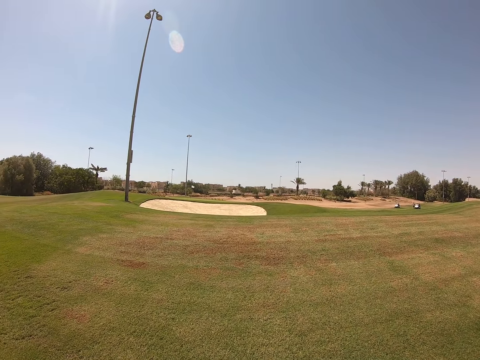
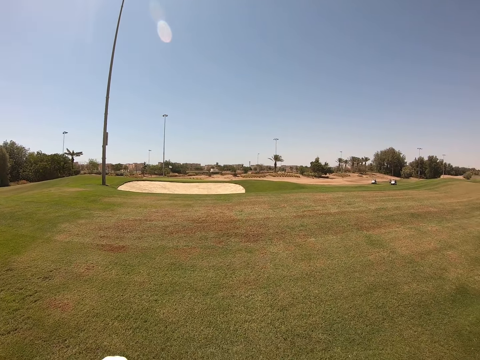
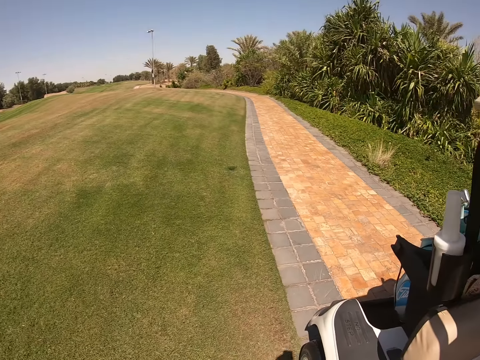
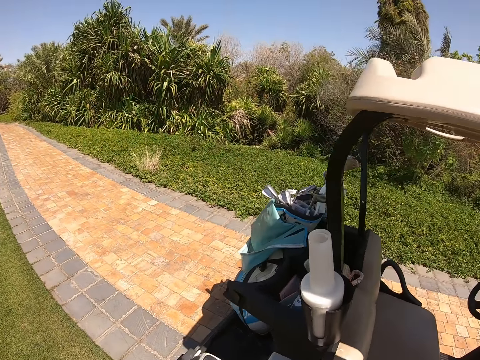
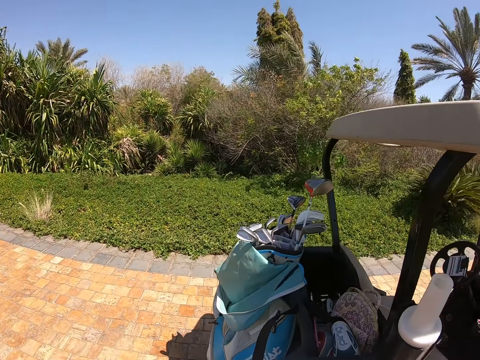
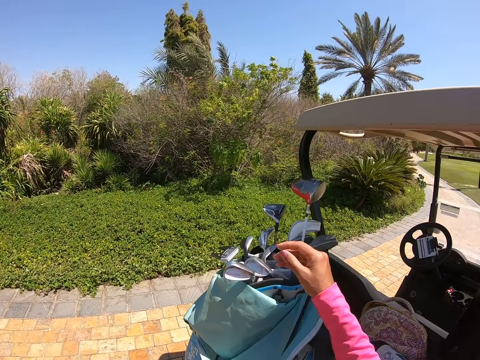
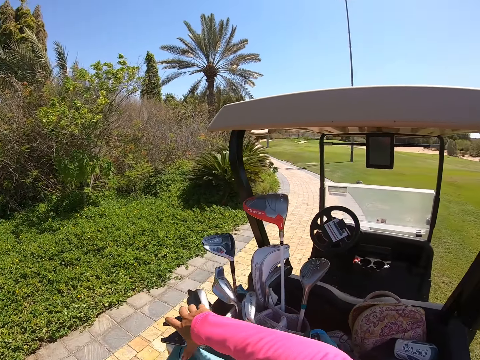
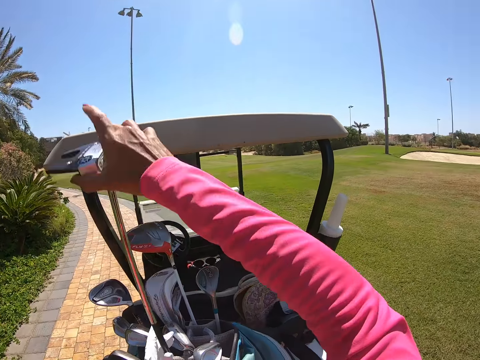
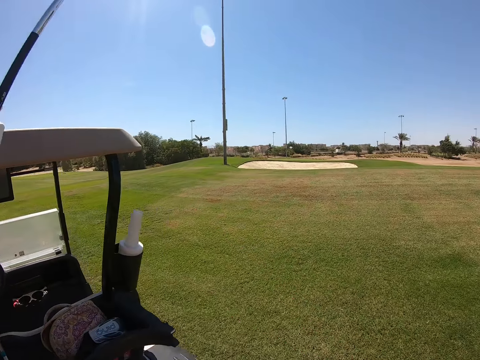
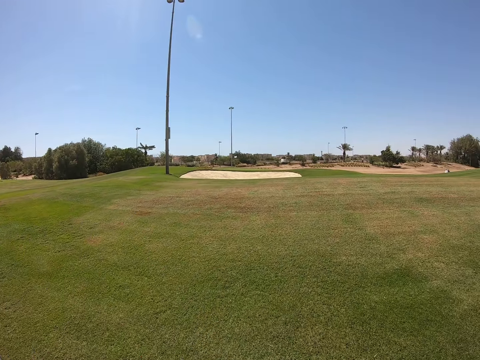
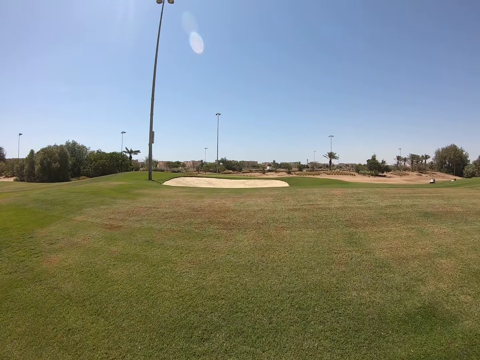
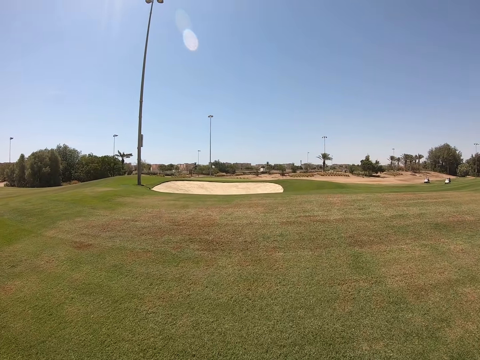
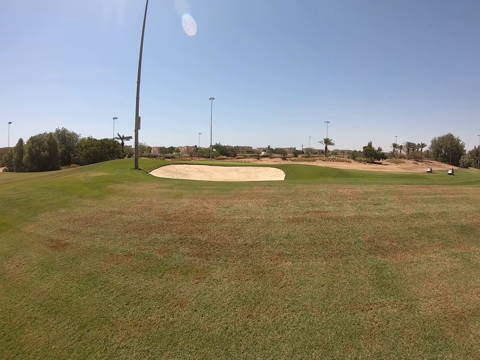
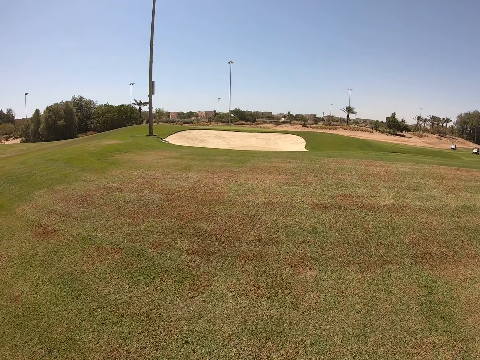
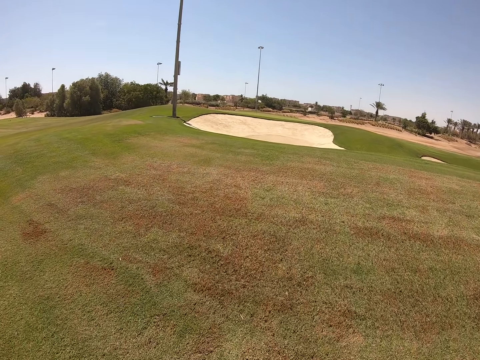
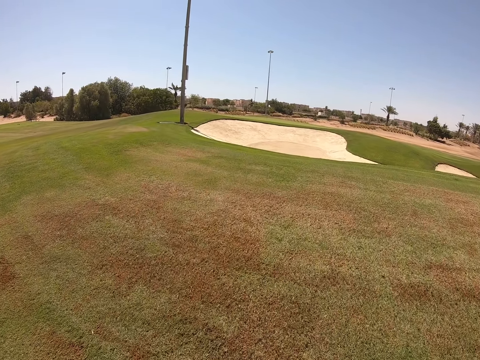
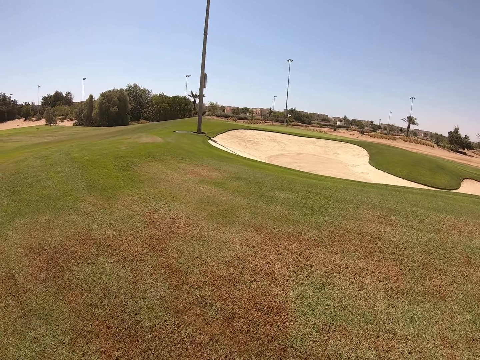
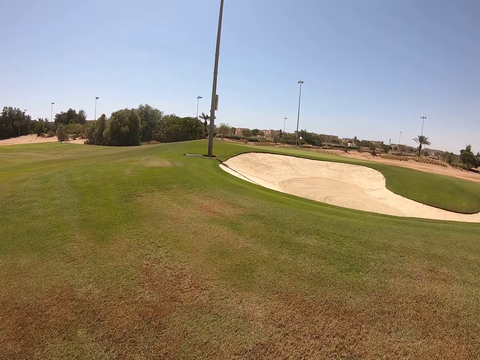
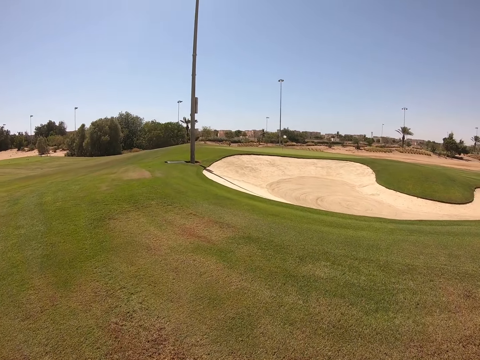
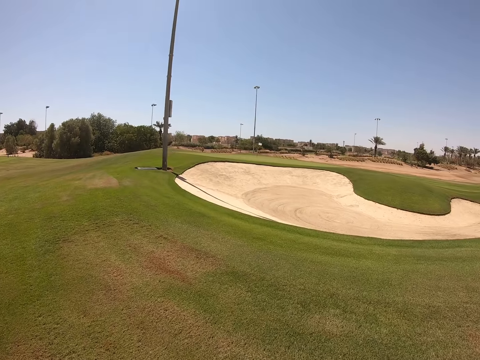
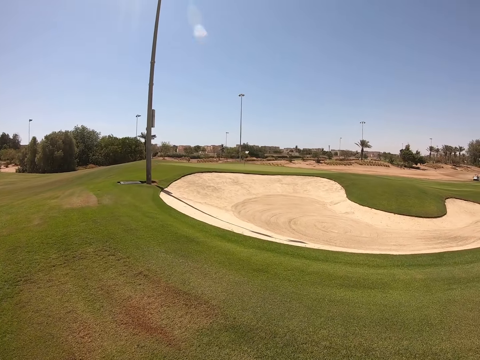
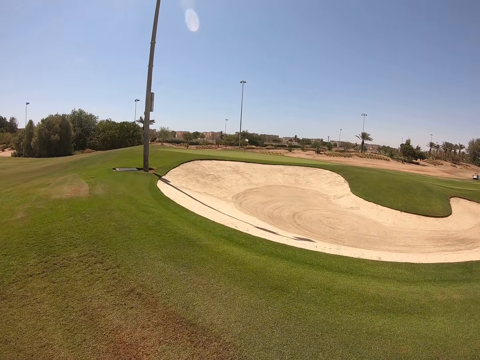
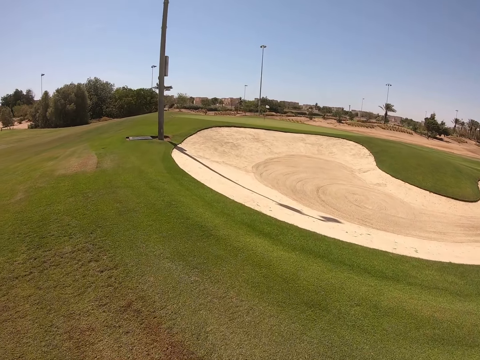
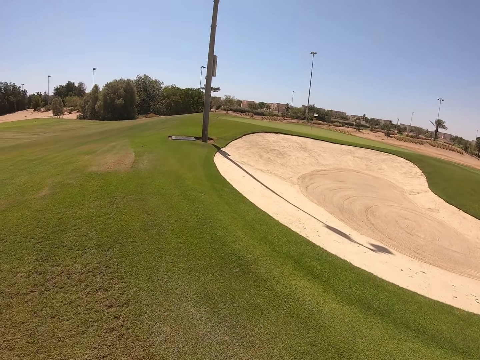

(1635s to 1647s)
The camera wearer turns around. They pick up a golf club or wood. They walk in the golf course.

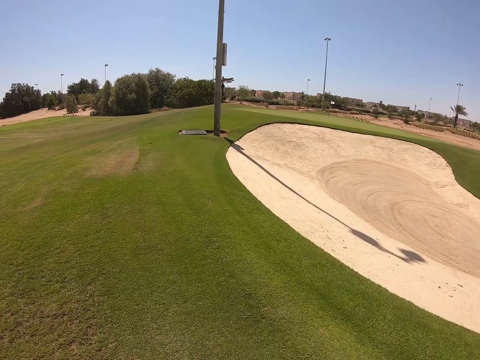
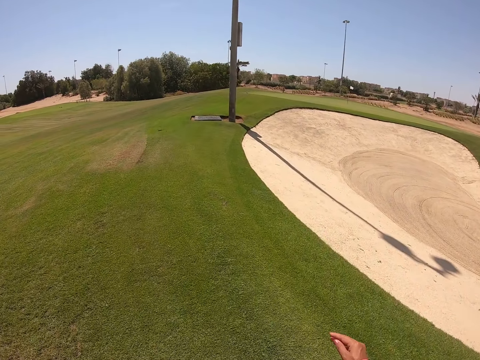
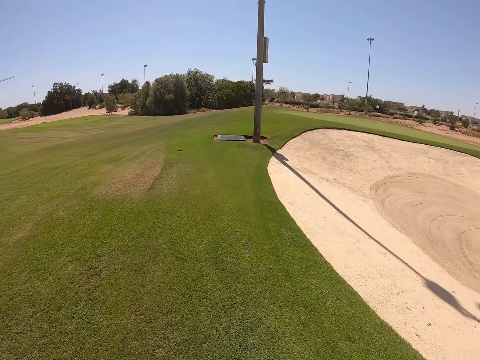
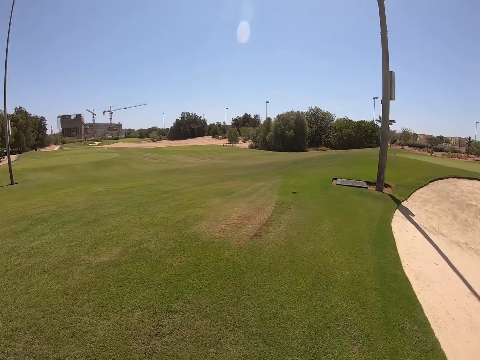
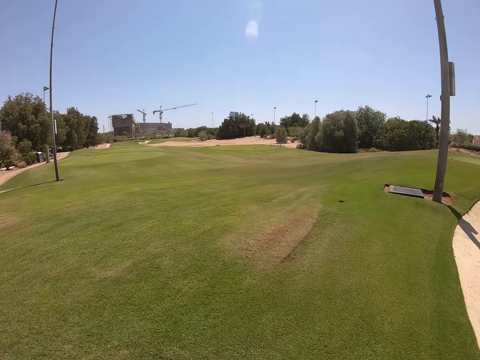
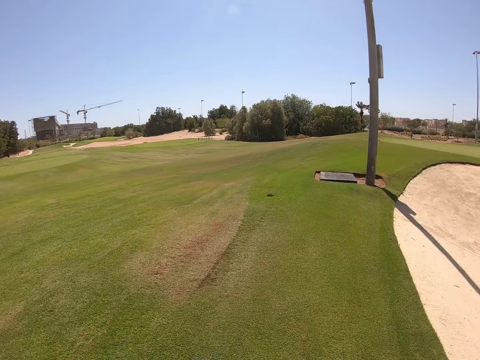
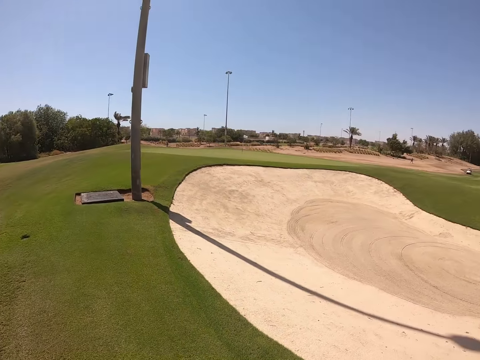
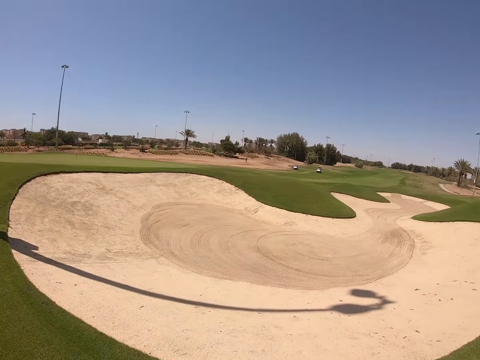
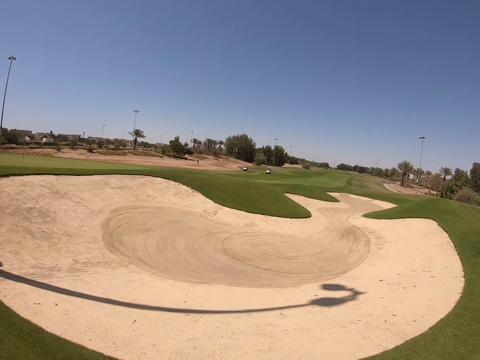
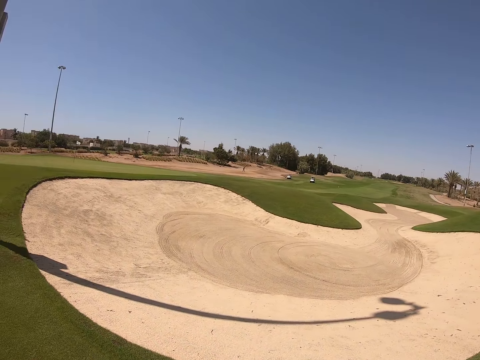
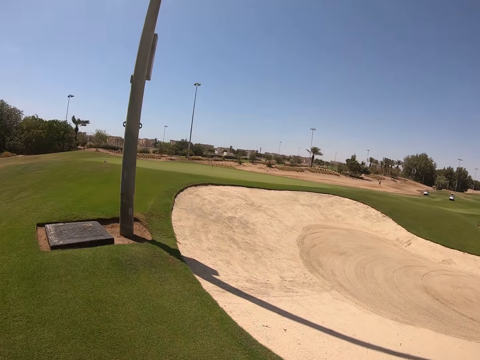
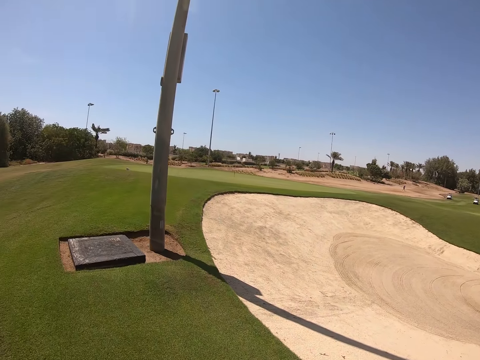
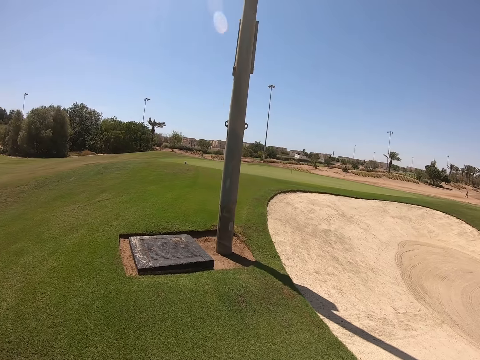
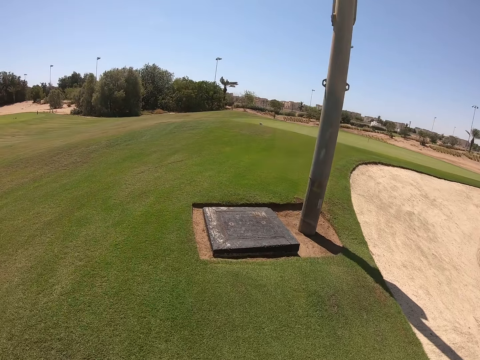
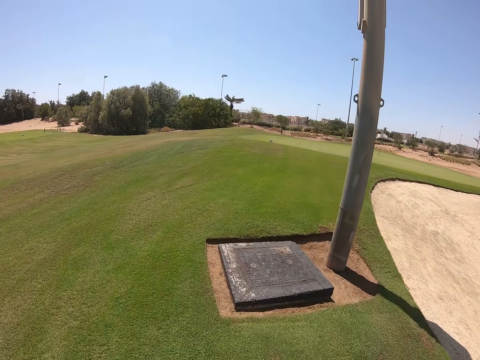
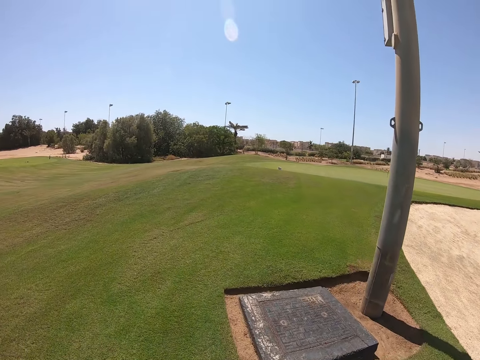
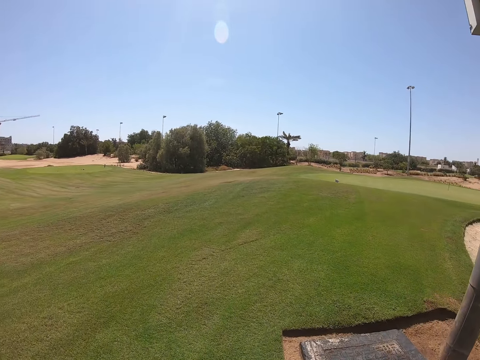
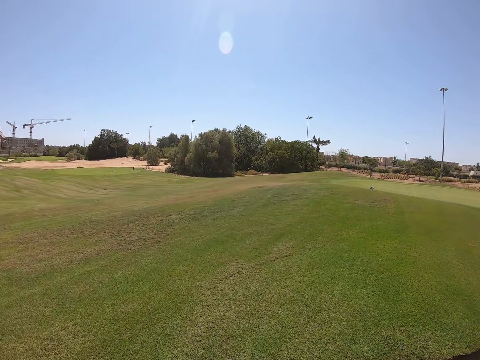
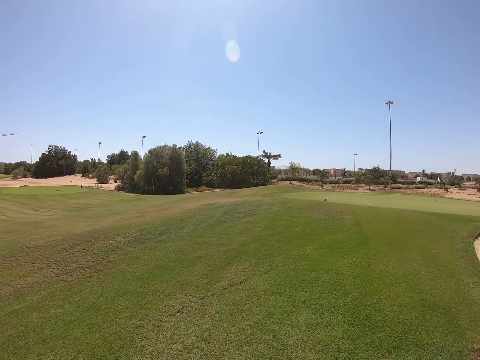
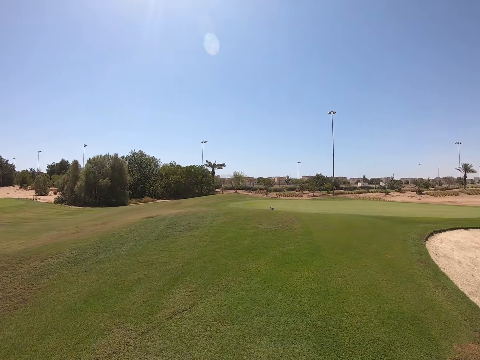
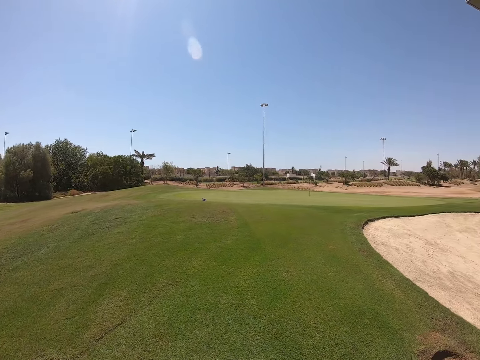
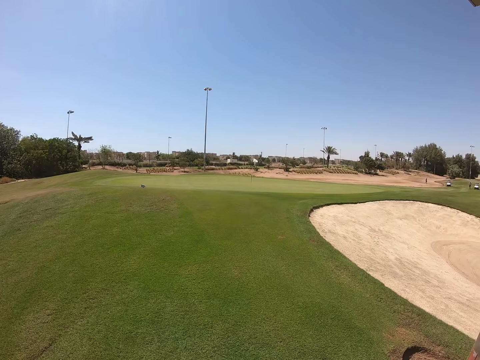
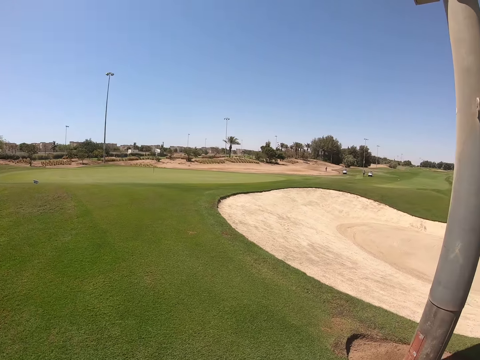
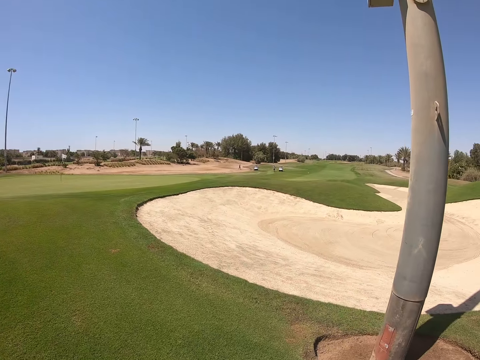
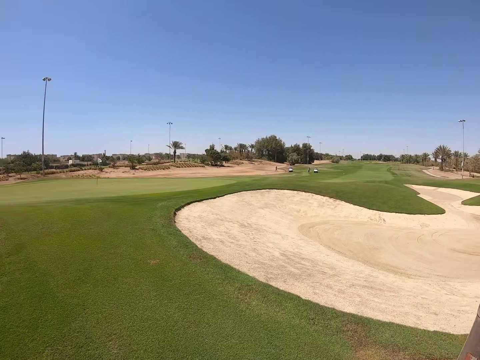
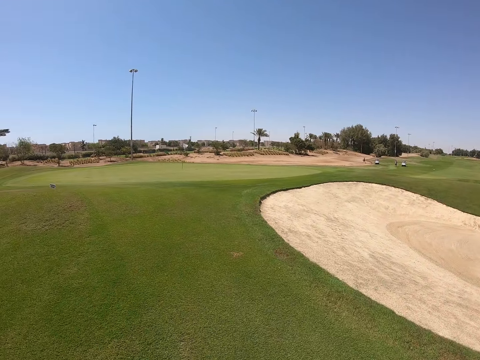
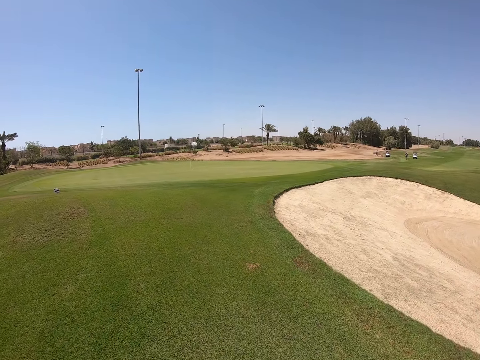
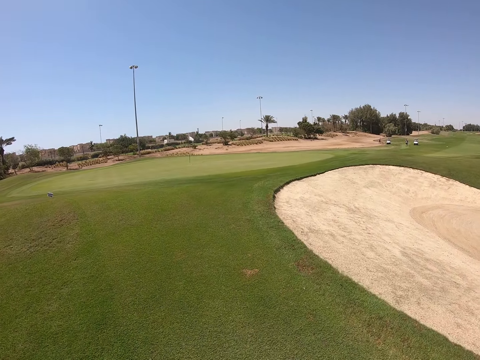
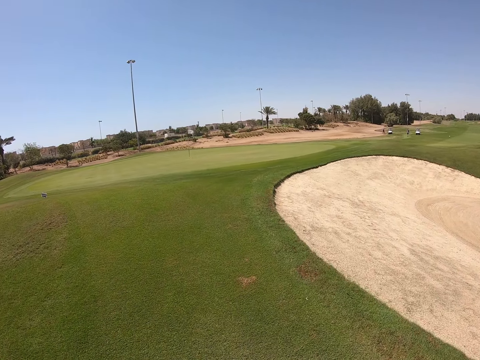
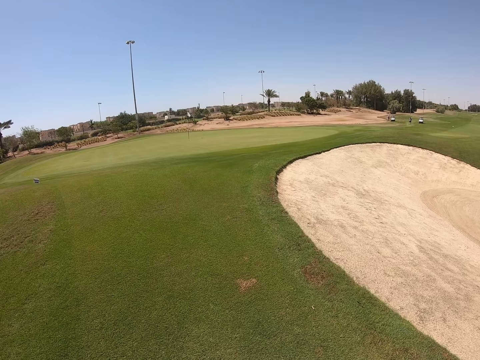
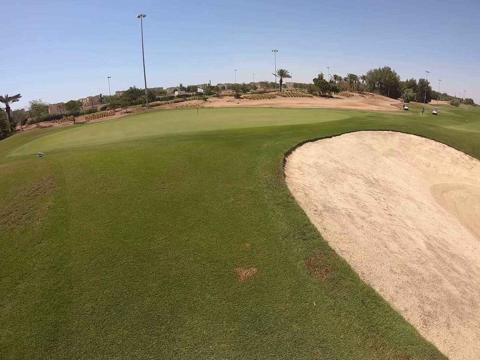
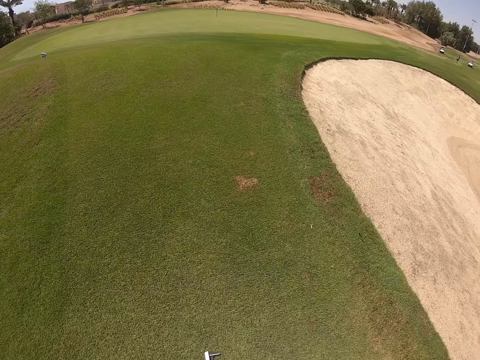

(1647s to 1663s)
The camera wearer looks around. They walk. They walk in the golf course.
